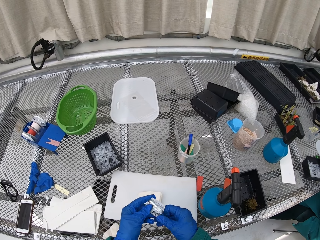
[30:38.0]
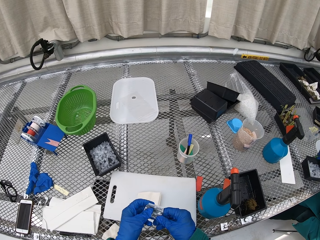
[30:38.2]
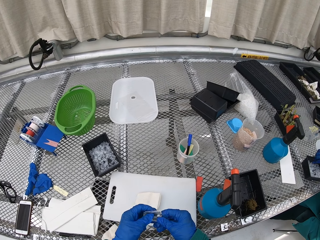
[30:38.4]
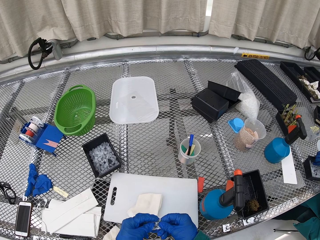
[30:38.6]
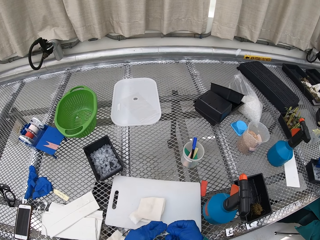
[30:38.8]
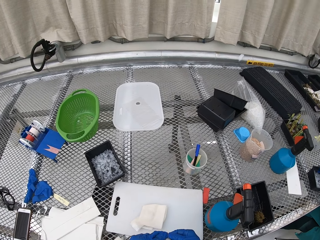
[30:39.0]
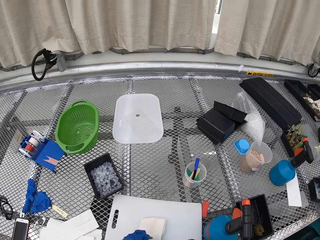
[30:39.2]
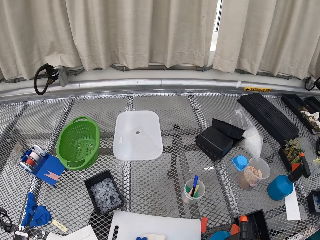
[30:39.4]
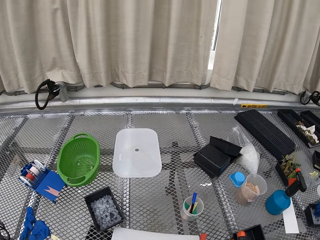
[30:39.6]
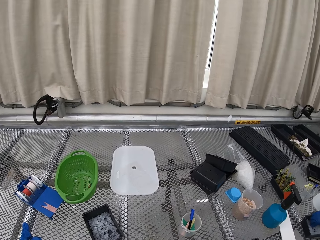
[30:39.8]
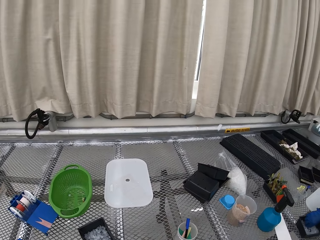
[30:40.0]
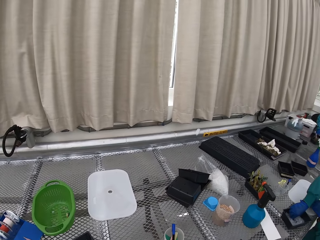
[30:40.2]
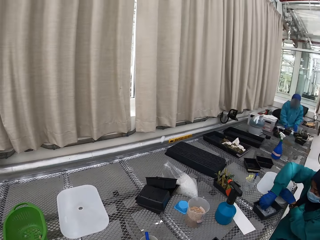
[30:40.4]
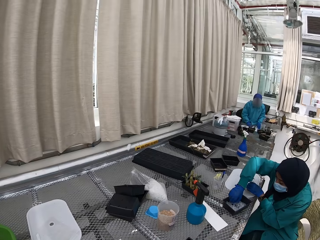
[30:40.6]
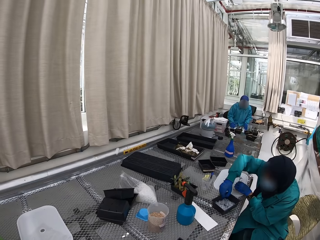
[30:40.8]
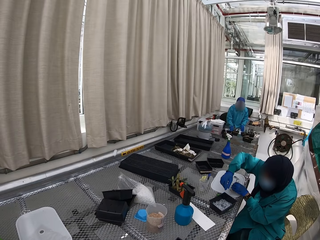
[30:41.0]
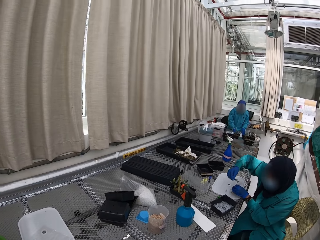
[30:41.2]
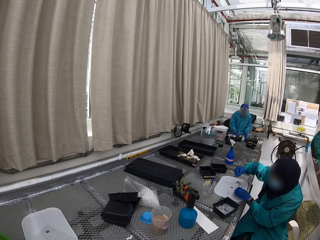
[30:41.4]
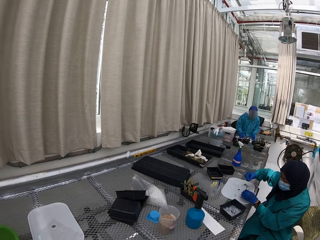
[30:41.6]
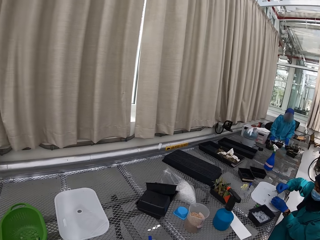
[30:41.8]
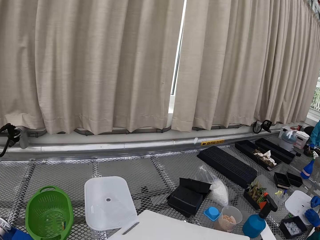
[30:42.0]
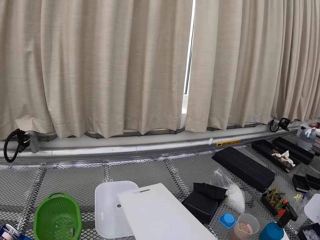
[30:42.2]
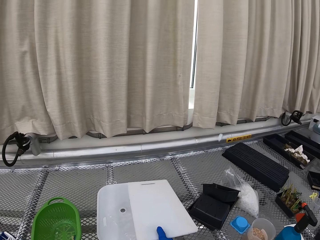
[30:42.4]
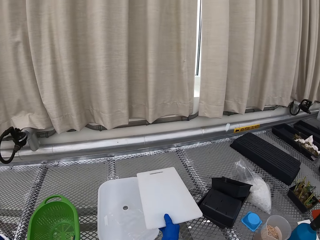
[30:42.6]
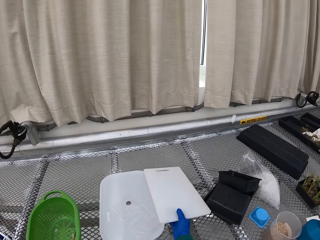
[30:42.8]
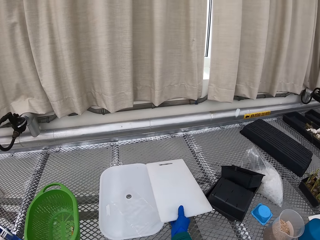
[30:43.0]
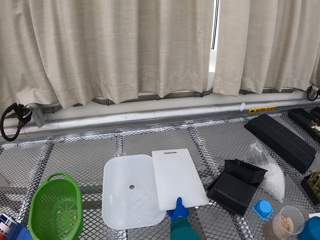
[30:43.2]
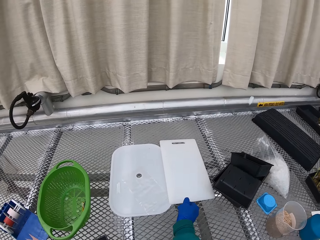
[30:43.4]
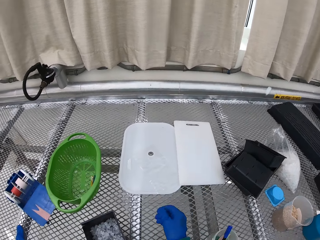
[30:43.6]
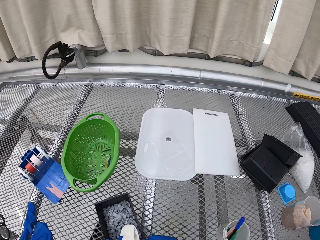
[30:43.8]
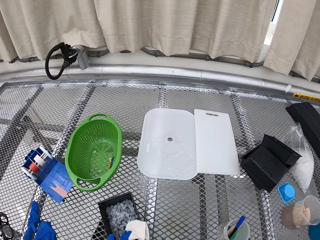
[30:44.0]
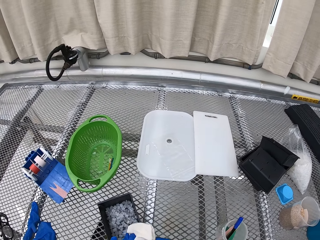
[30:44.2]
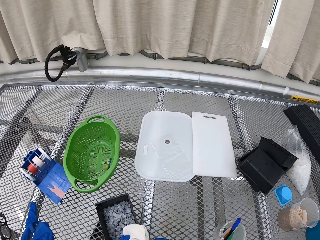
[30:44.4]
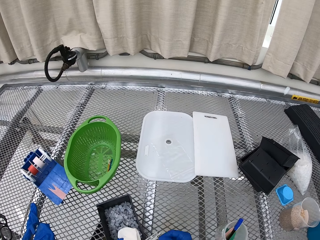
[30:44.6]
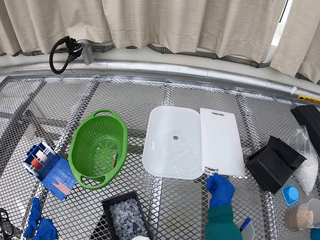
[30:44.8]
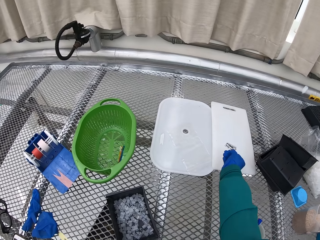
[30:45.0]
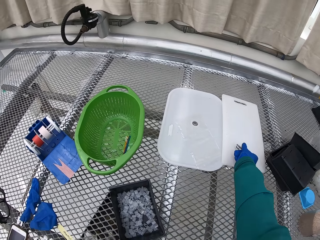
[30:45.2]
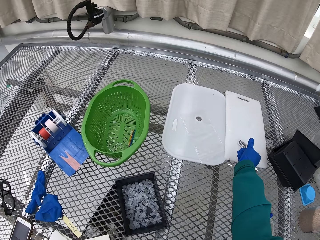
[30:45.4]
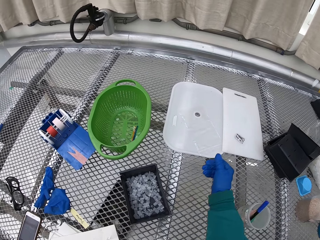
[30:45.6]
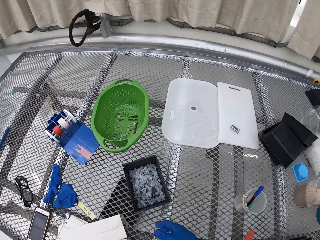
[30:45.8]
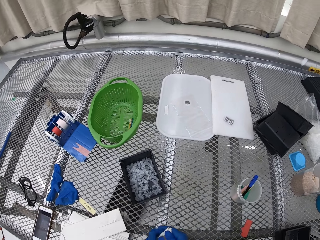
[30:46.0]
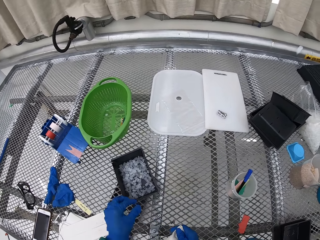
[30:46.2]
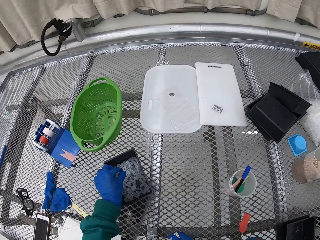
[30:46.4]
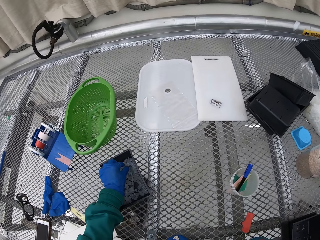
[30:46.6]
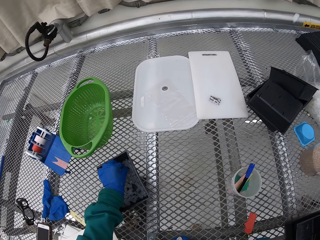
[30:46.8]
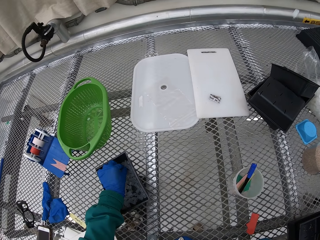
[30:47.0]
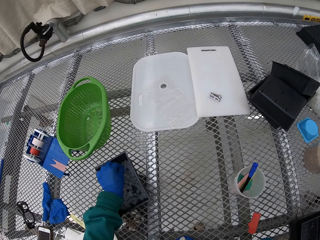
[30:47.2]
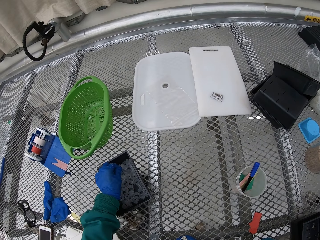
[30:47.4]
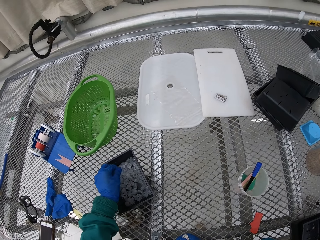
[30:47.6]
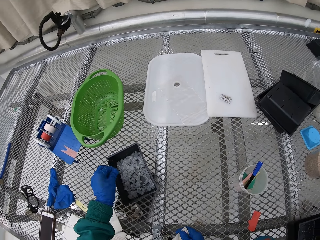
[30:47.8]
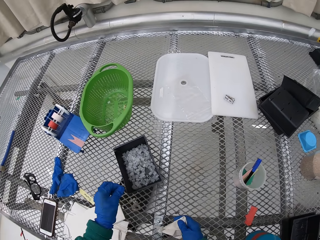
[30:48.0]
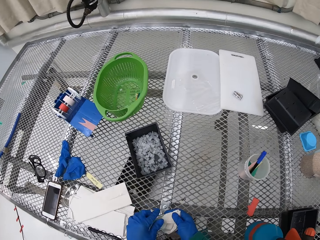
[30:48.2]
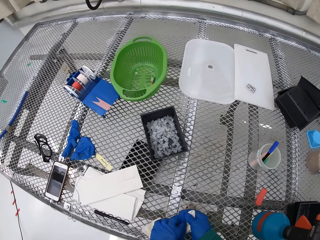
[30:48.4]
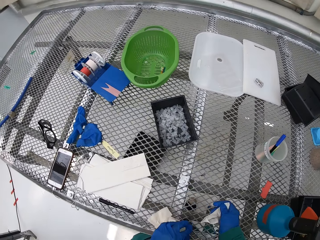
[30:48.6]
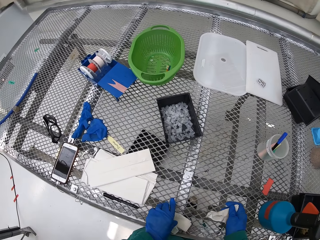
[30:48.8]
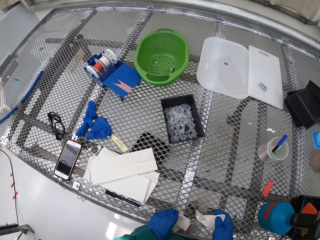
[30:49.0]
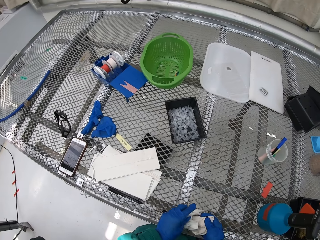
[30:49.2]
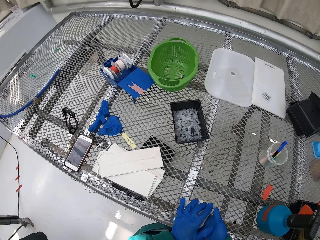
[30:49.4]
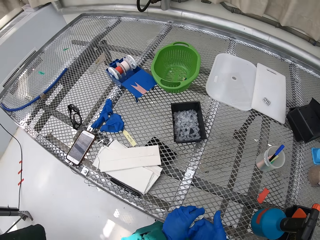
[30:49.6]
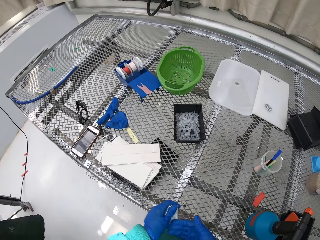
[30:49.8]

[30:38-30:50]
A person picks the floral tubes. The camera wearer puts the board down. They put the blade on the board. They place the chopping board with the razor on the table.

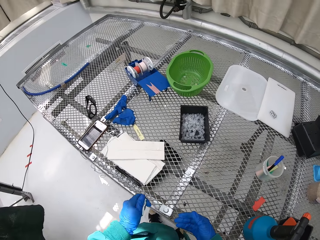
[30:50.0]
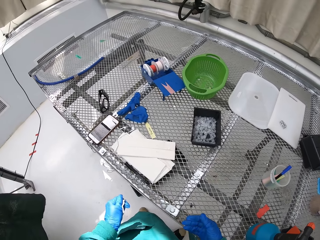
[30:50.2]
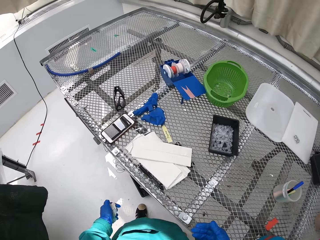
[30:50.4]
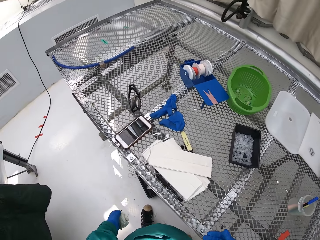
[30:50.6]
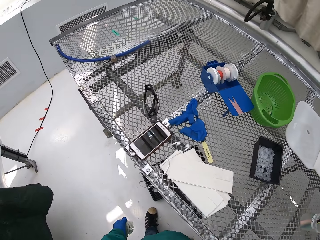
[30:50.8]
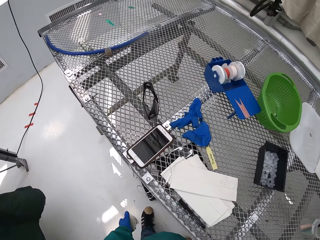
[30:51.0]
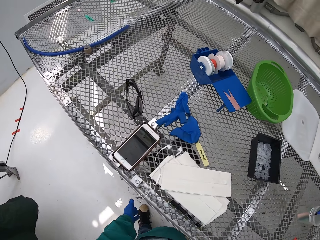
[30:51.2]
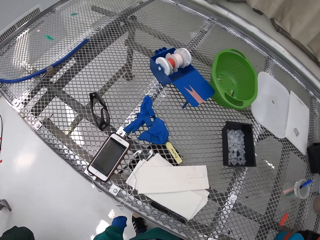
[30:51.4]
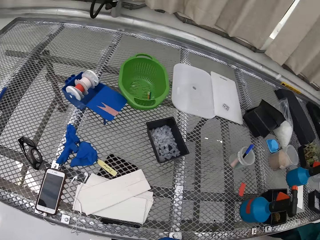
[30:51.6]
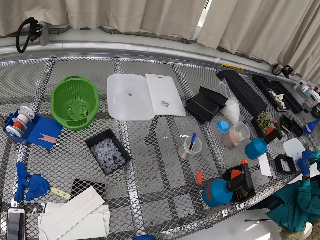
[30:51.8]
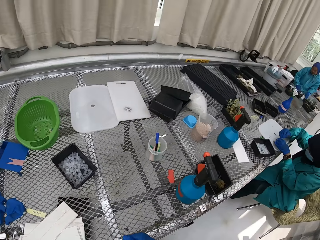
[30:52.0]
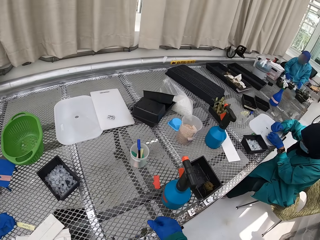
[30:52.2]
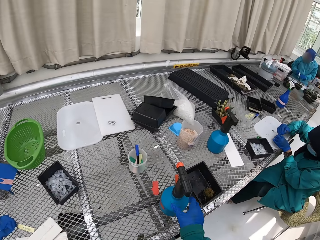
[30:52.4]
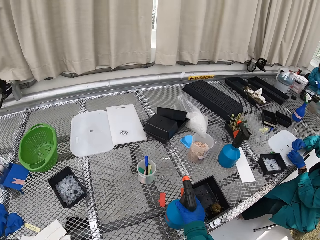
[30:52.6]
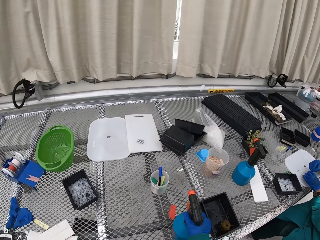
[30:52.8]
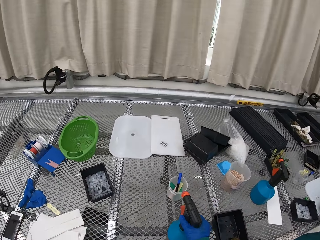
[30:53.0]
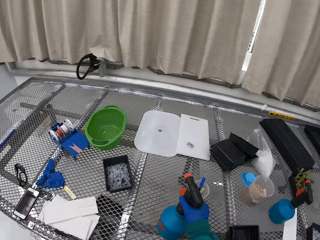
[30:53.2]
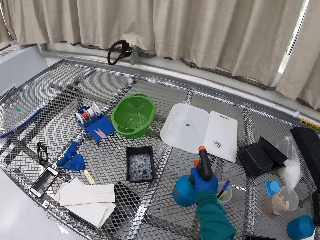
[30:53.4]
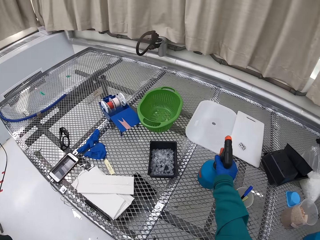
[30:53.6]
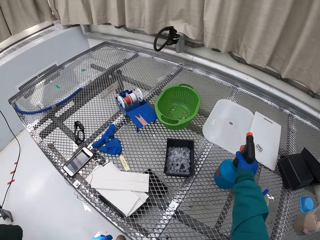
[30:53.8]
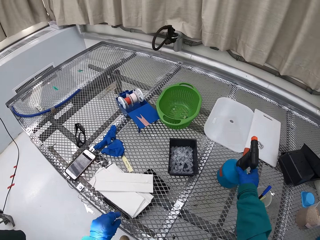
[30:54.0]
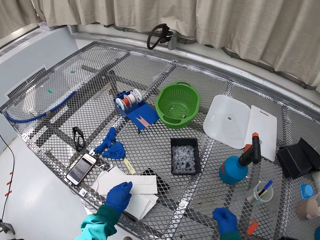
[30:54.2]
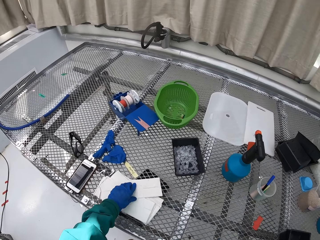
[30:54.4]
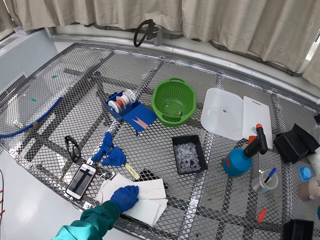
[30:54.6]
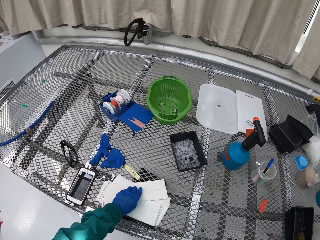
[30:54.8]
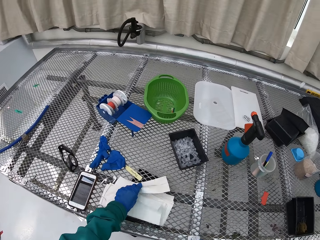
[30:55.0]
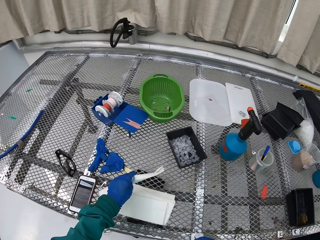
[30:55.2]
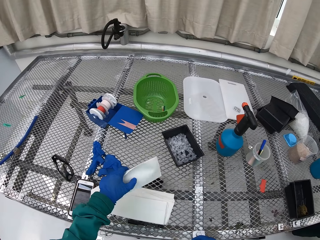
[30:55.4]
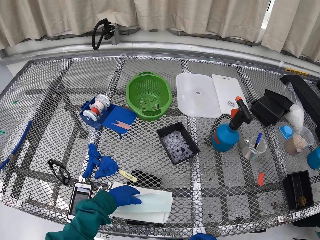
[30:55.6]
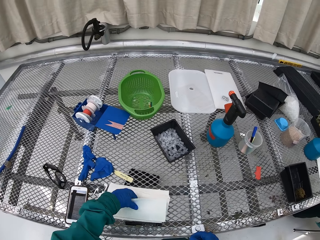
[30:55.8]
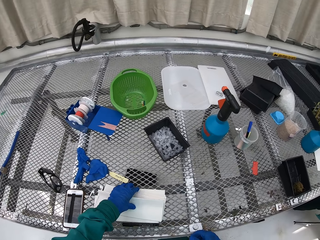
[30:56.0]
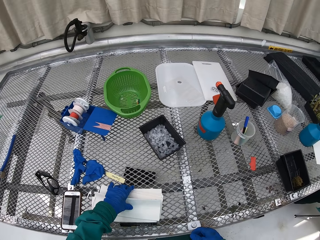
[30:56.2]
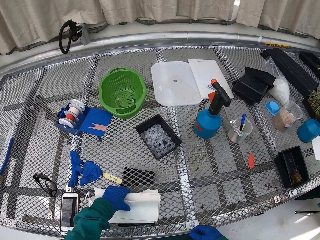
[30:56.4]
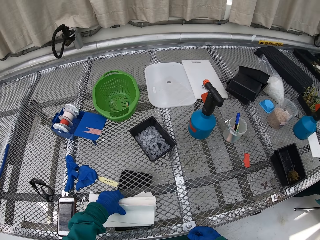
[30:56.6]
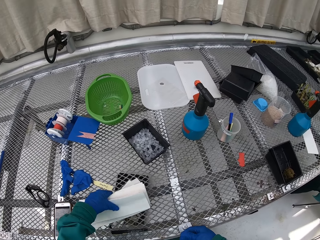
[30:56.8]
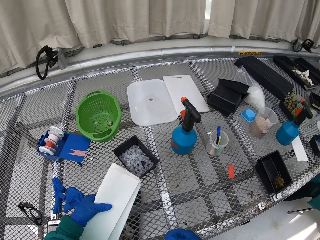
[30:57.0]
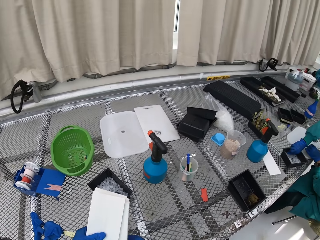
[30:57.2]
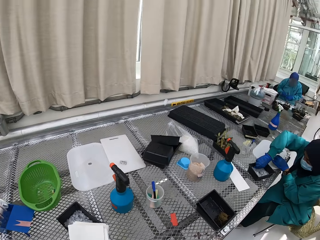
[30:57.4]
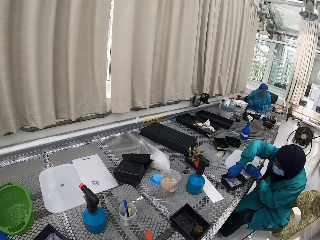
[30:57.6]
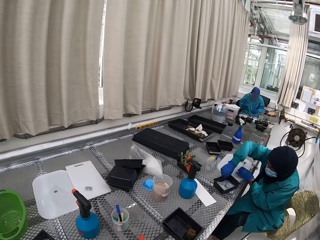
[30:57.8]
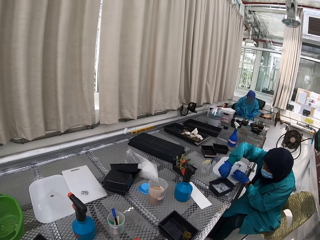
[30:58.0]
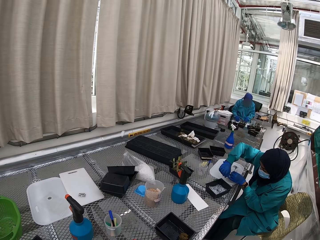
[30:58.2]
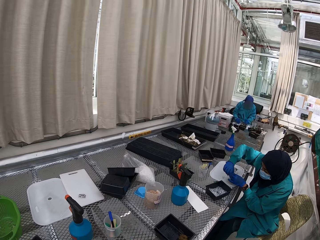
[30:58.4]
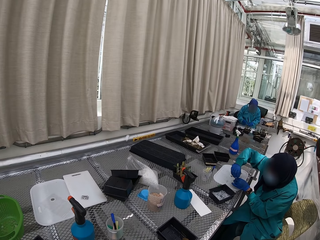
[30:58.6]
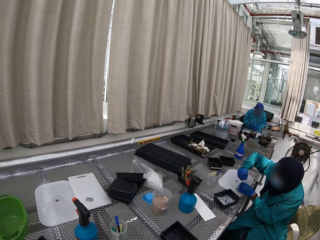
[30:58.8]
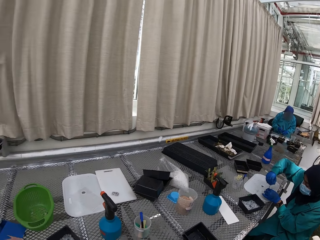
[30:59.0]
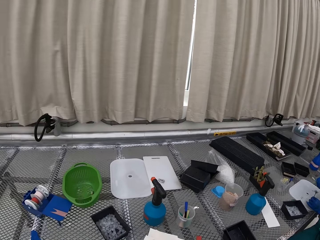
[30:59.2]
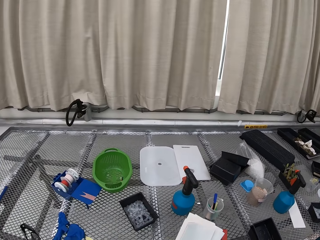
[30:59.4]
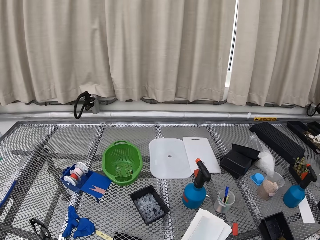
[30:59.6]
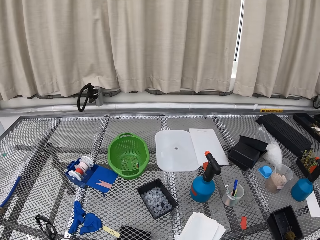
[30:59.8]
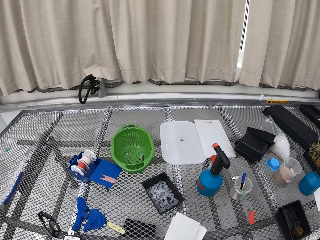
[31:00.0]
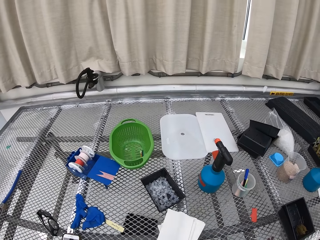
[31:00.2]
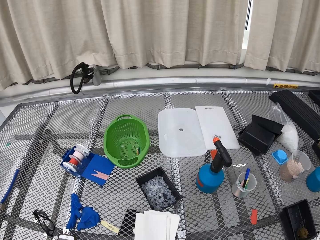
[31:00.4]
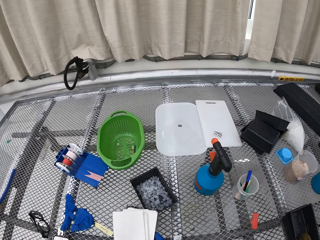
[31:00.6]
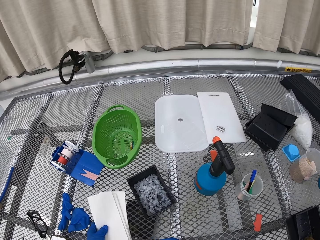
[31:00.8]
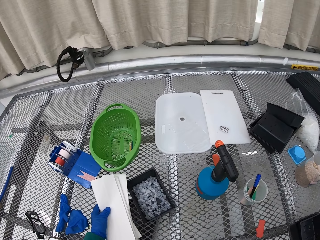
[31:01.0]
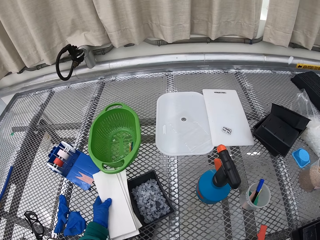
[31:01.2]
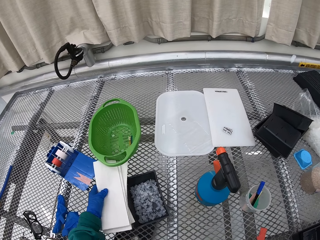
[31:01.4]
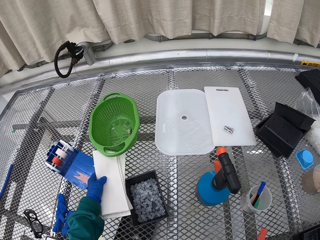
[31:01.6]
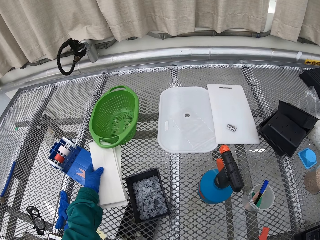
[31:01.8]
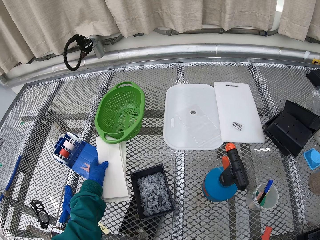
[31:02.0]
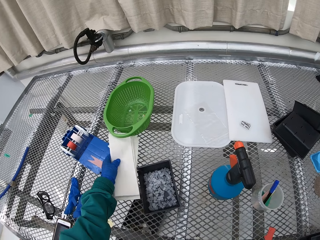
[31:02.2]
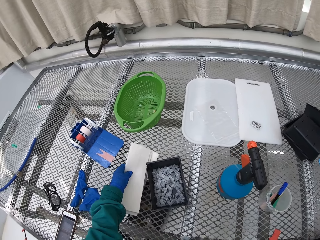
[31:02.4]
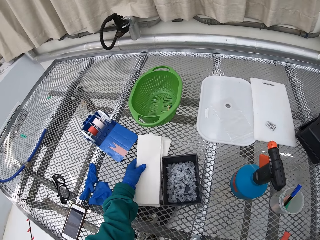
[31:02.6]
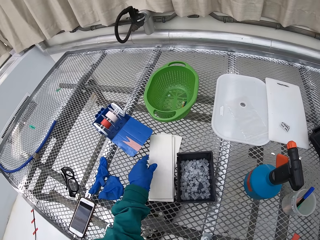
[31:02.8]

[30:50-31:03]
The camera wearer wipes the hands with the piece of paper. They throw the used piece of paper into the dustbin. They pick up the spray, put the spray down, and pick up the tissue. They arrange the pieces of paper on the table. They put the tissue papers down.
